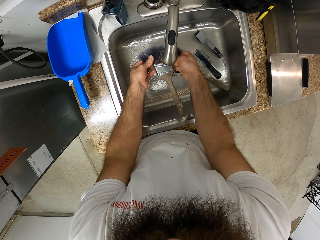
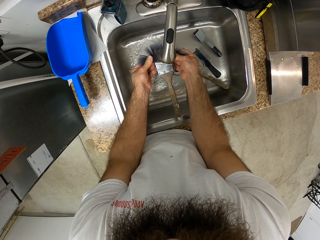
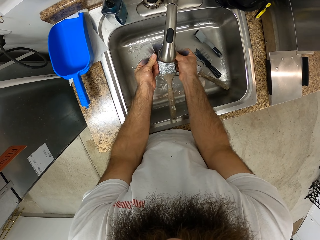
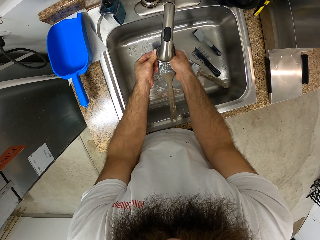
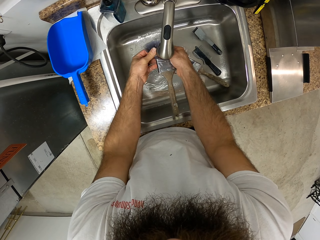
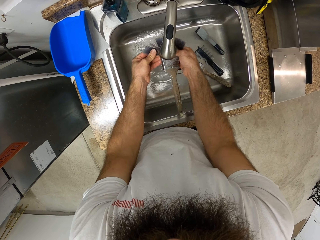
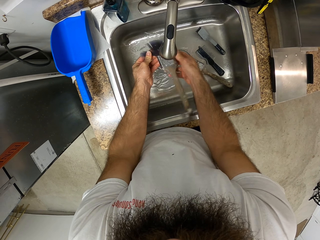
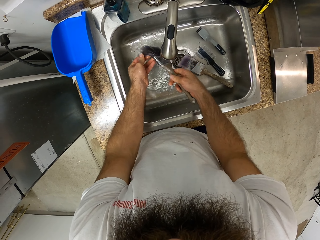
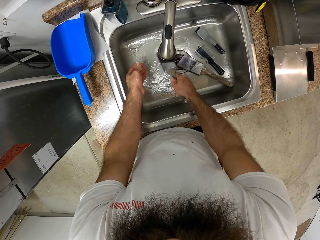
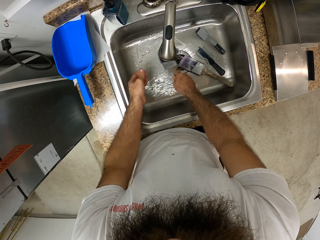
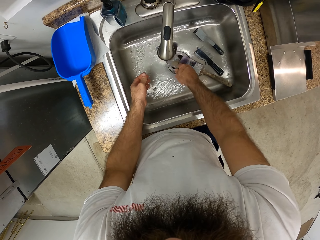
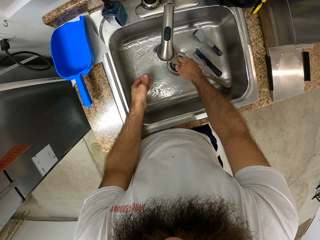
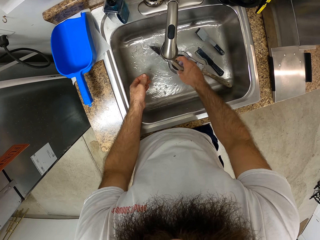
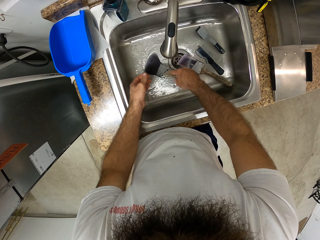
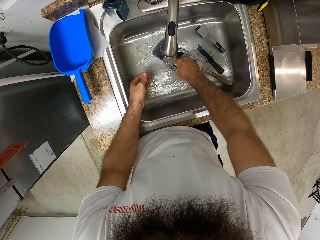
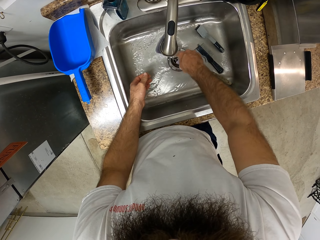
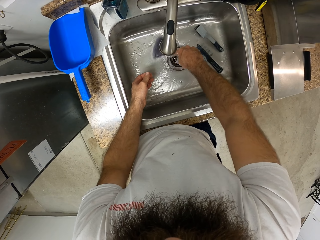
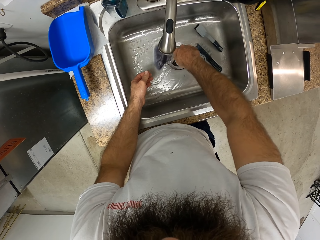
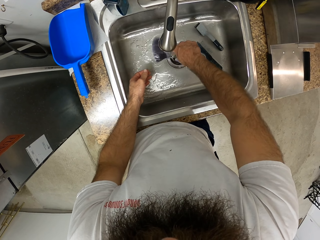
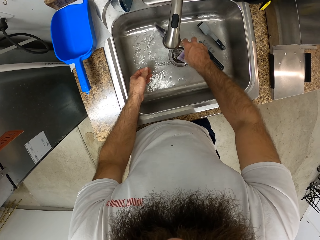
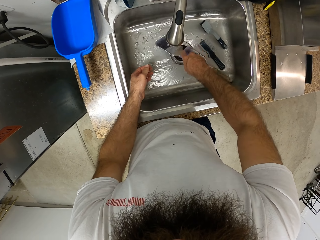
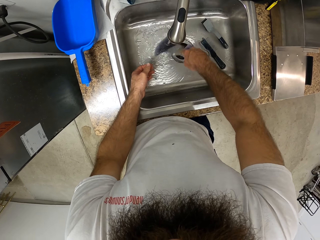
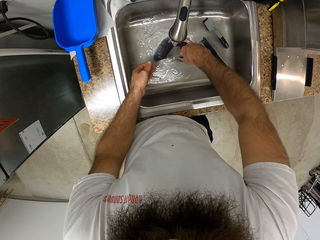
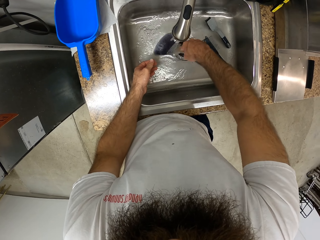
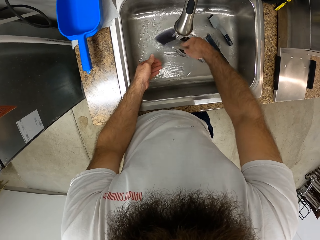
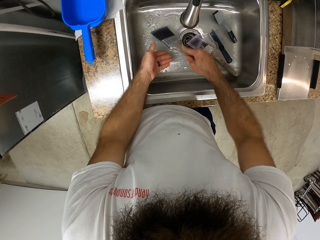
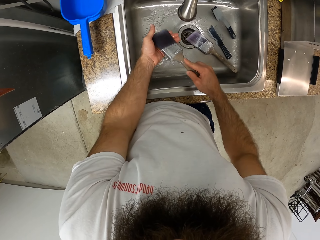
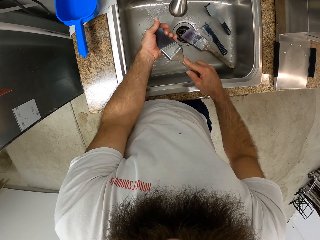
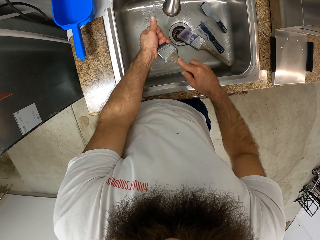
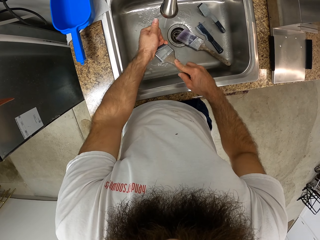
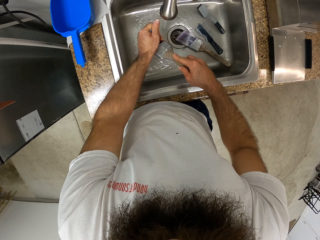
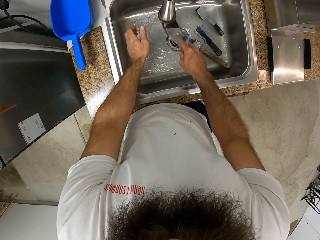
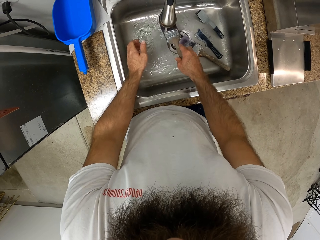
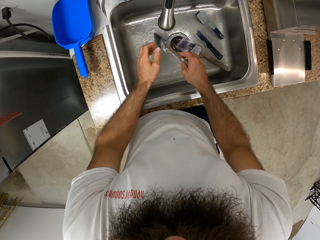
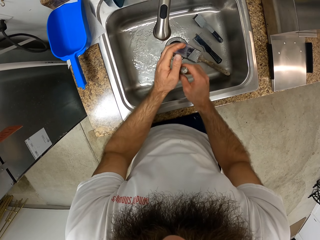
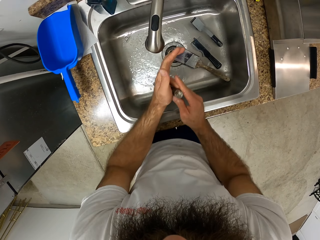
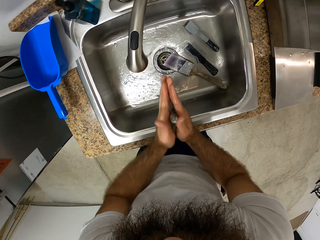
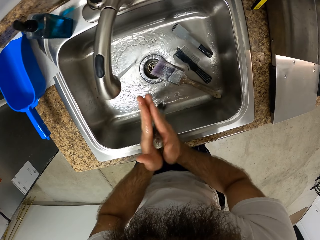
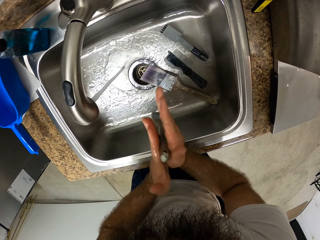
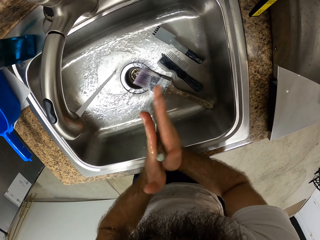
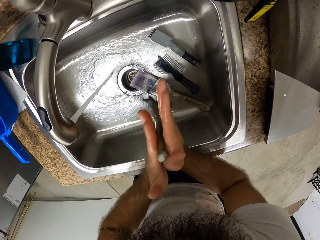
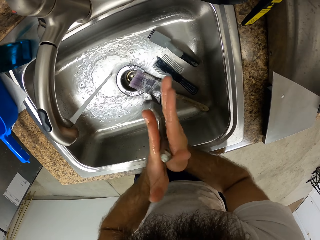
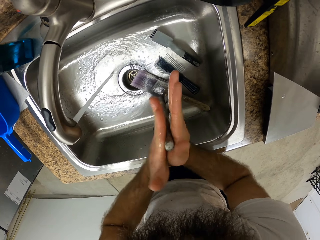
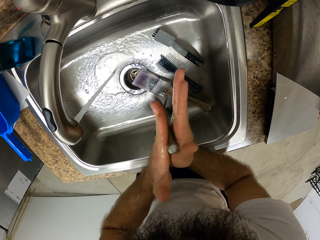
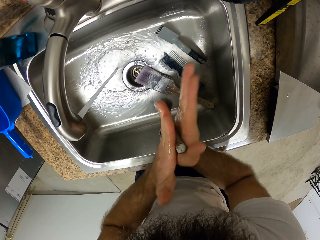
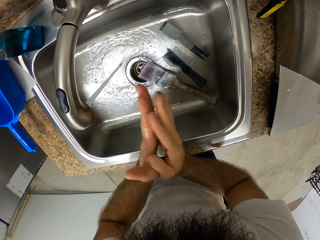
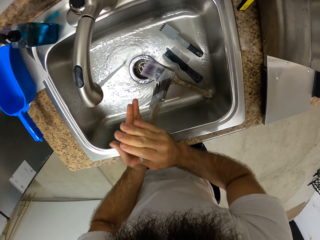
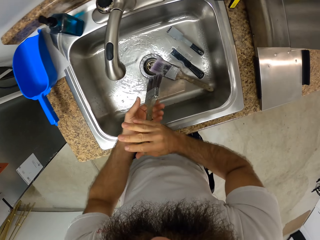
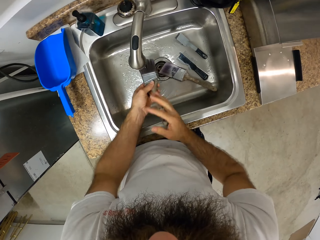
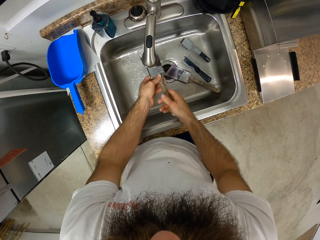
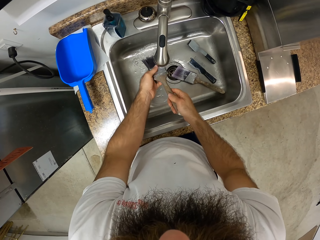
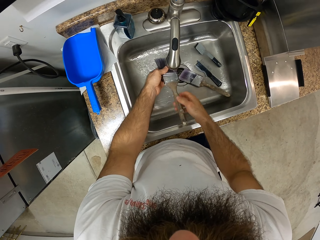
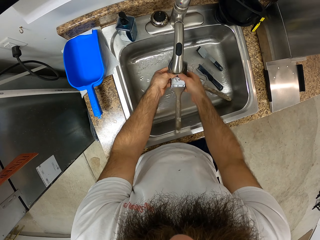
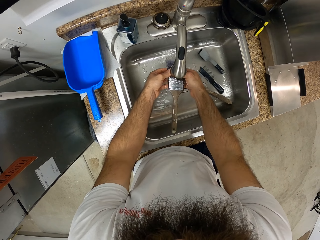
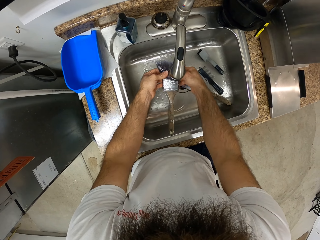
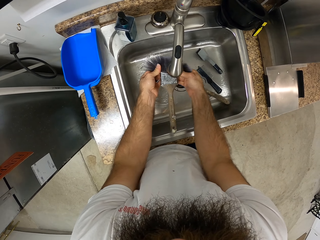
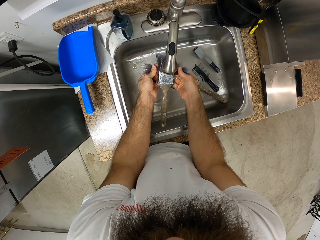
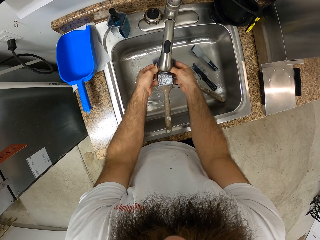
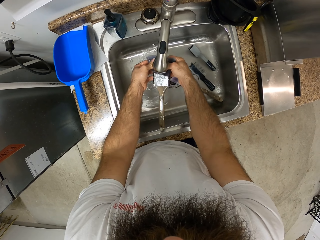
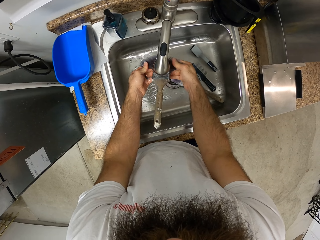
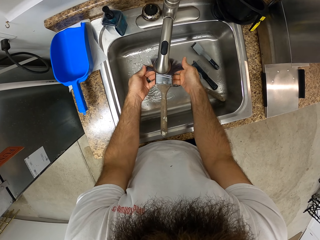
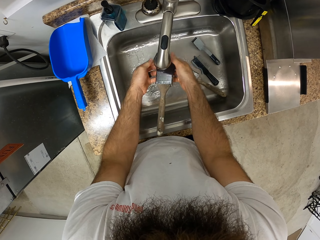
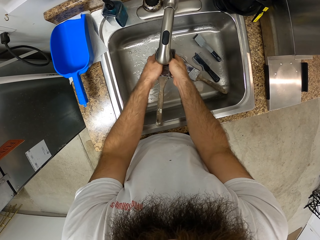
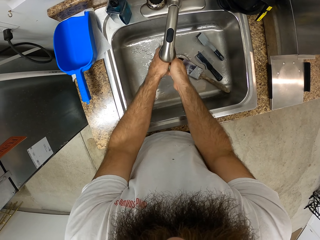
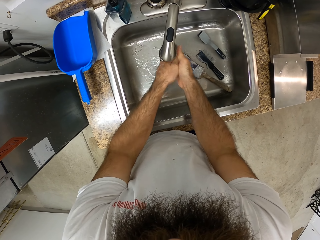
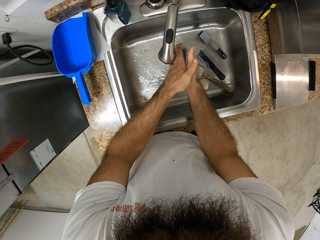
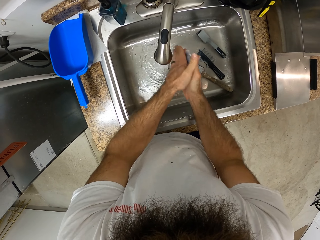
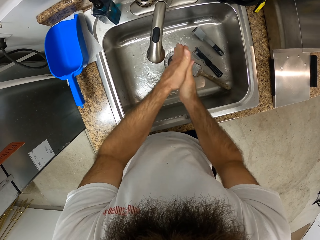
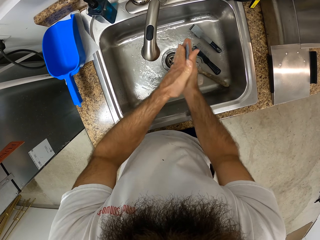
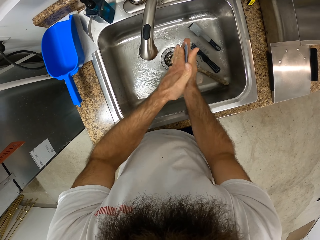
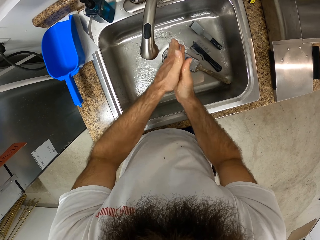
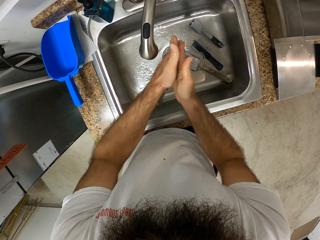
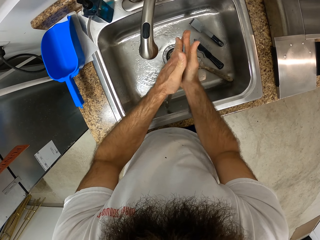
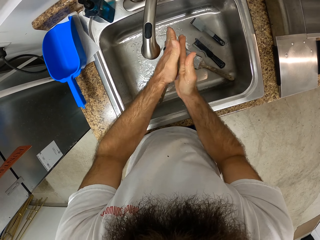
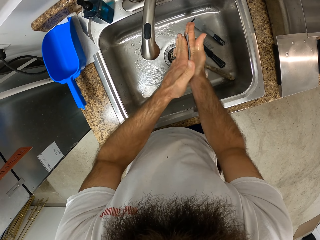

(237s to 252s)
The camera wearer scrubs the painting brush on the sink. They squeeze the painting brush. They wring the painting brush. They spin the paint brush with both hands. They wash the paint brush in the kitchen sink with both hands. They wring the painting brush. They rub the painting brush with the hands.

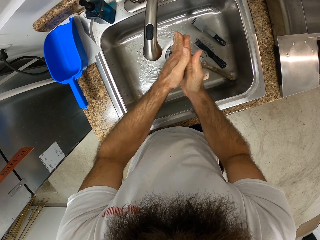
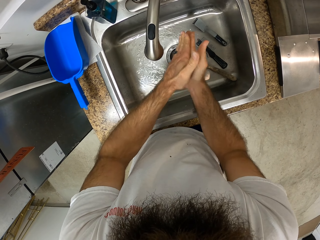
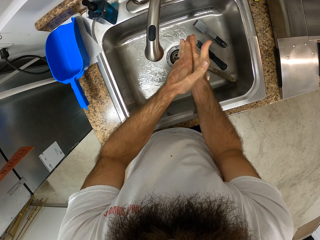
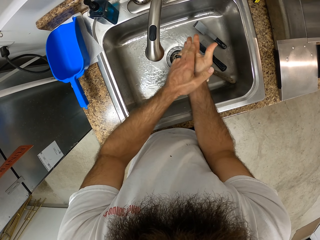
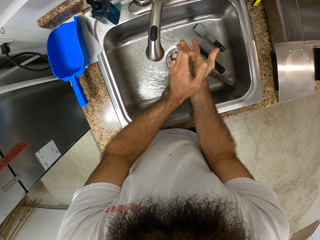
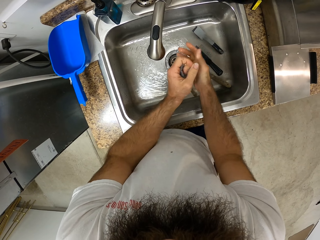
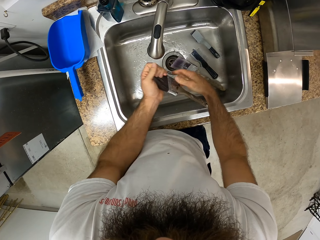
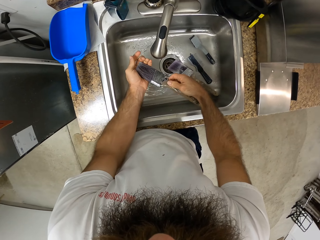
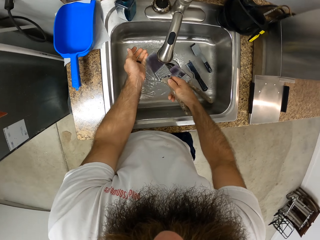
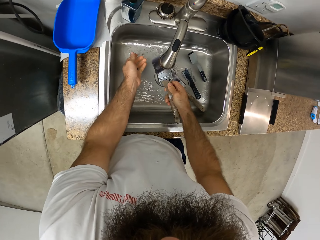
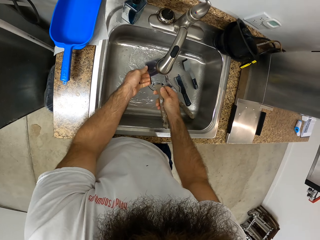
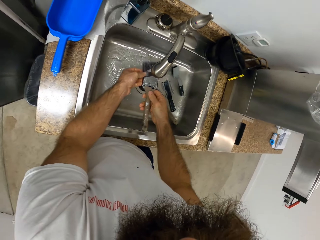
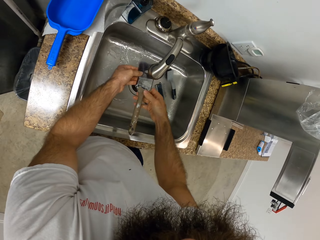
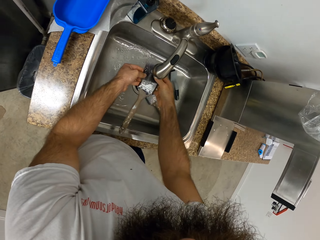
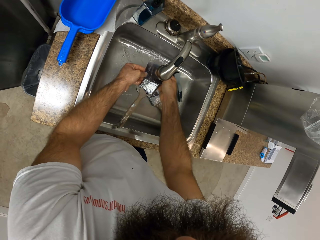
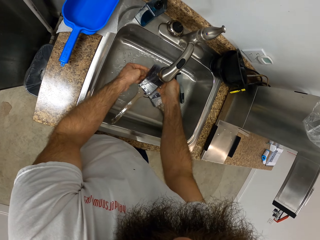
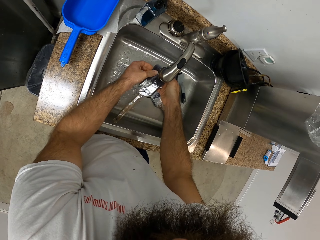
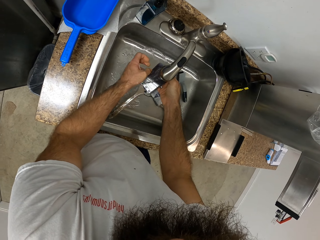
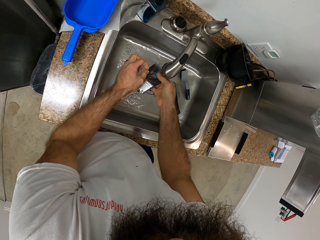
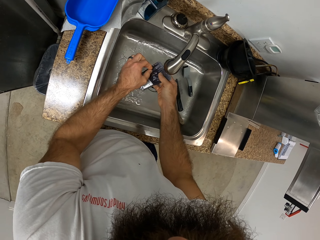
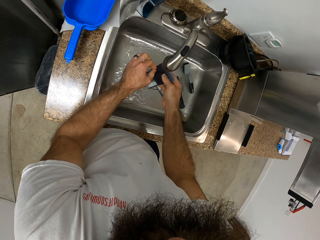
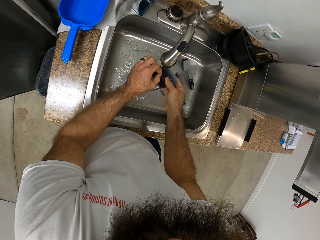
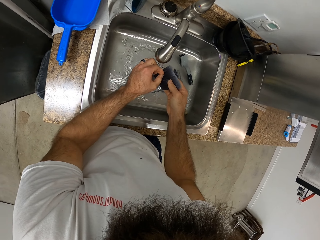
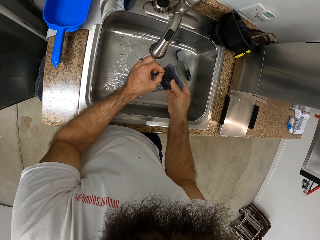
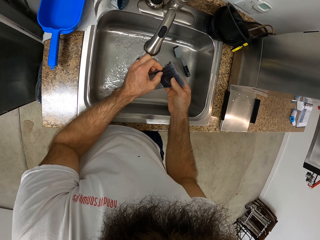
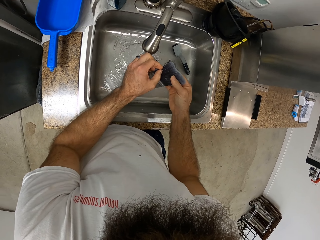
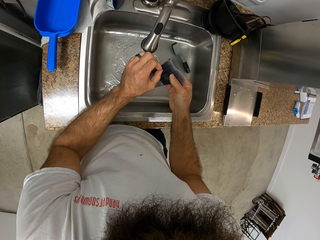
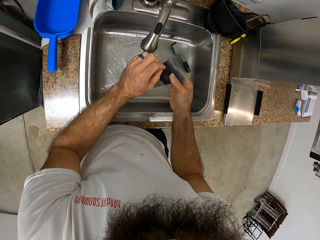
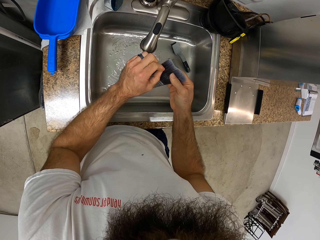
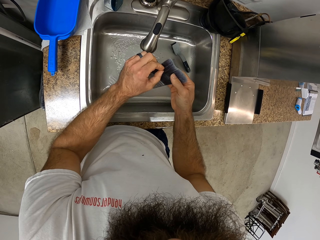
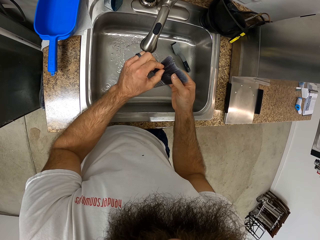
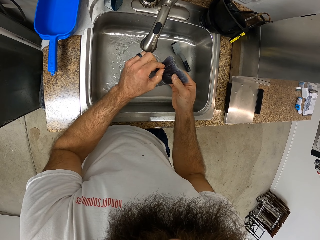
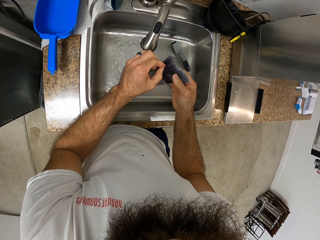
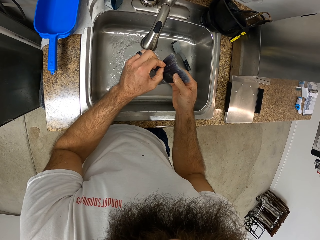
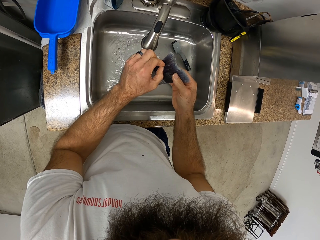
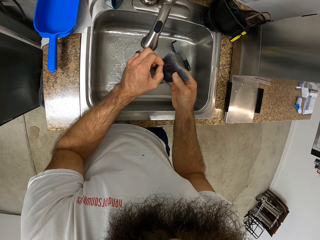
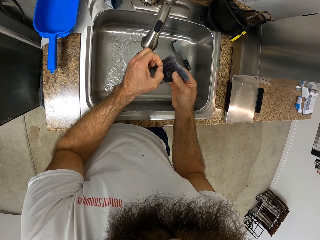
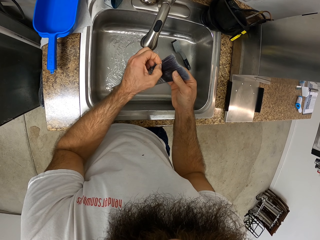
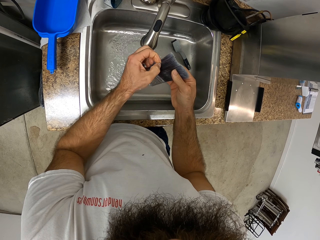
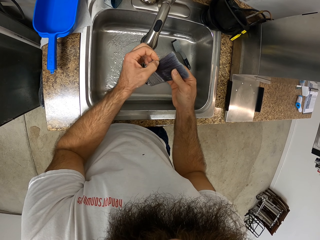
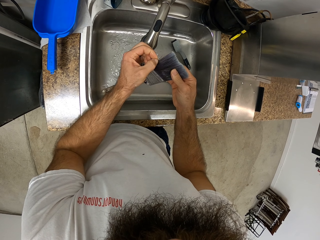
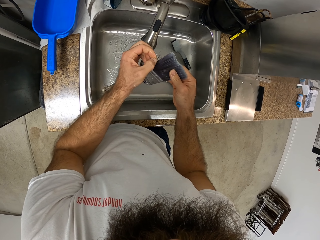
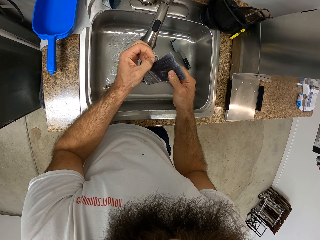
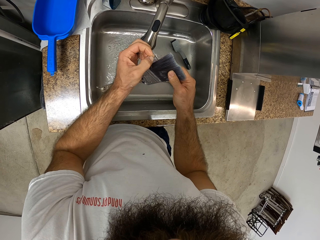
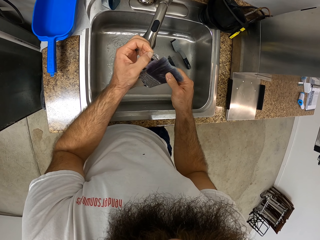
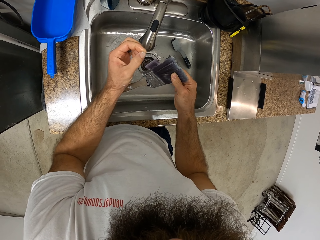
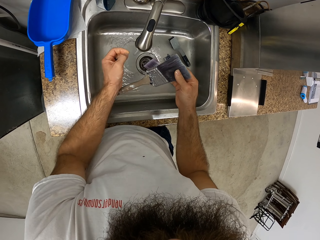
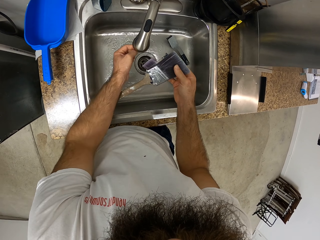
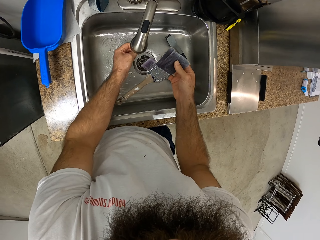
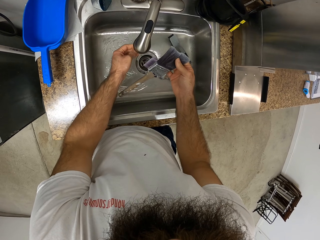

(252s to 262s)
The camera wearer pulls the bristles of the painting brush. They wring the painting brush.
